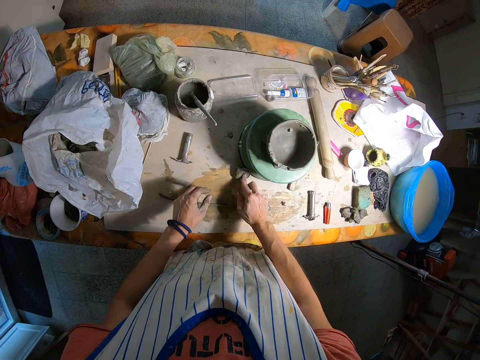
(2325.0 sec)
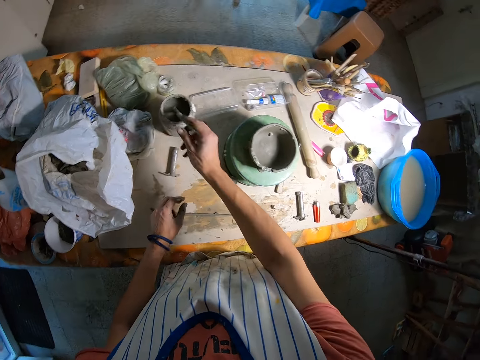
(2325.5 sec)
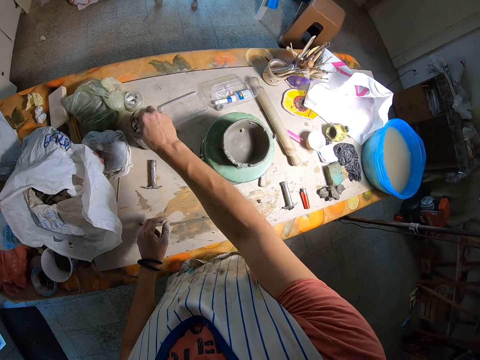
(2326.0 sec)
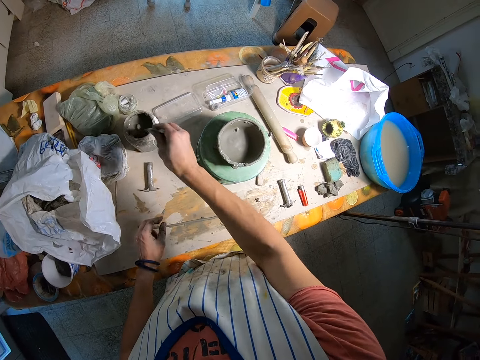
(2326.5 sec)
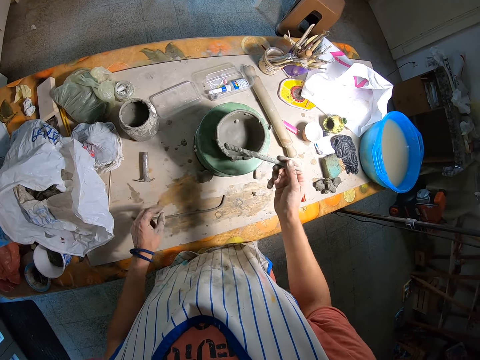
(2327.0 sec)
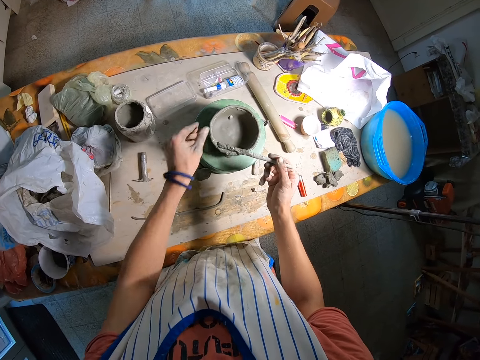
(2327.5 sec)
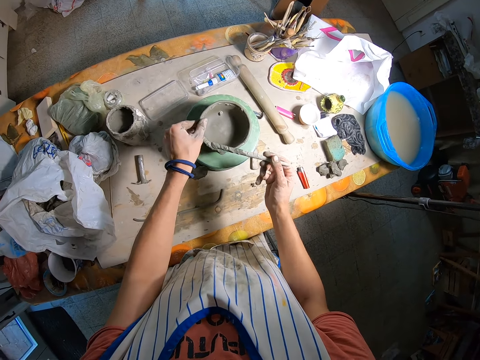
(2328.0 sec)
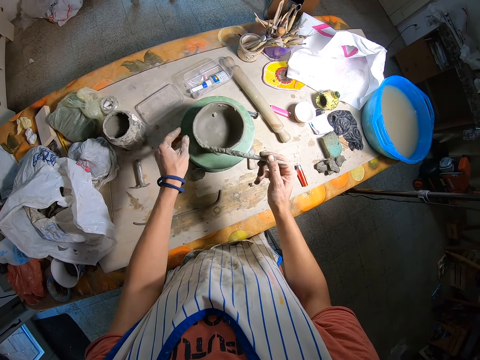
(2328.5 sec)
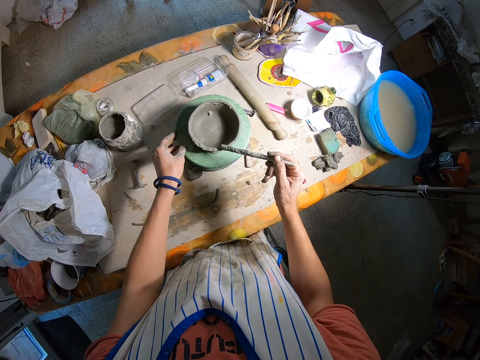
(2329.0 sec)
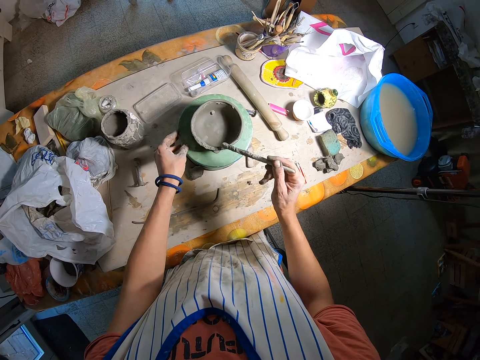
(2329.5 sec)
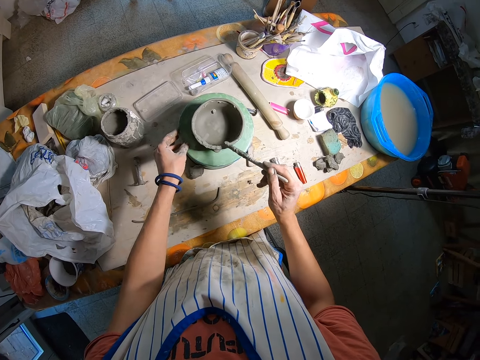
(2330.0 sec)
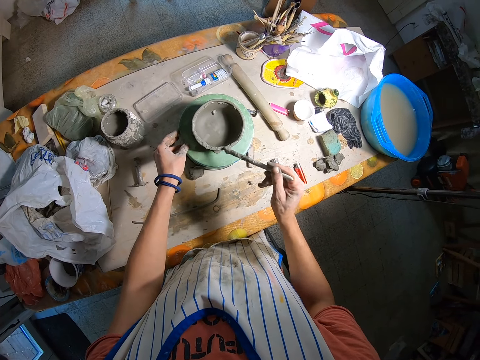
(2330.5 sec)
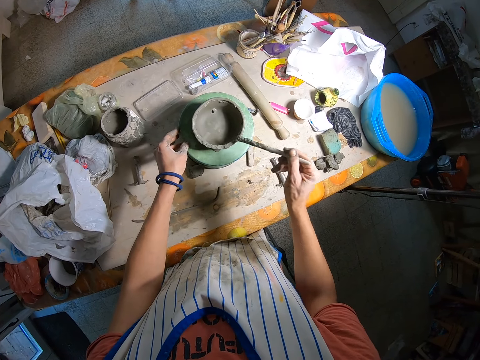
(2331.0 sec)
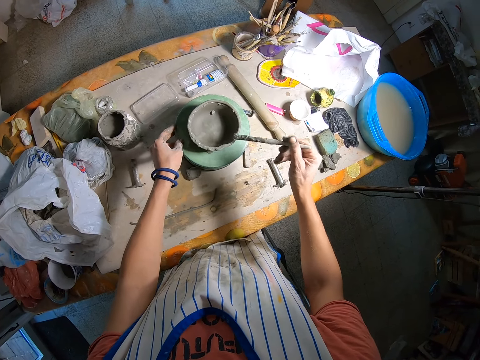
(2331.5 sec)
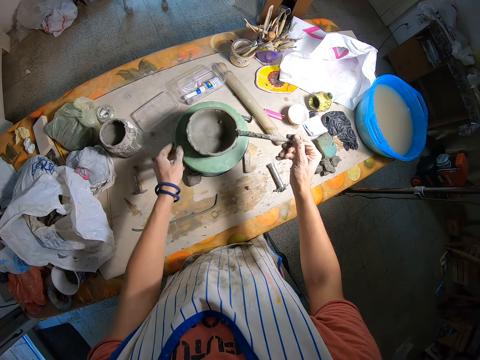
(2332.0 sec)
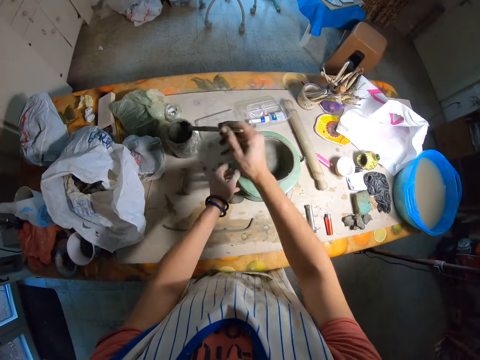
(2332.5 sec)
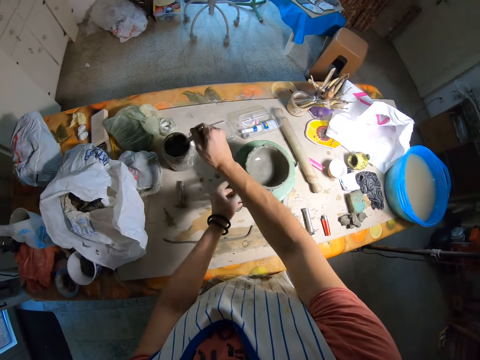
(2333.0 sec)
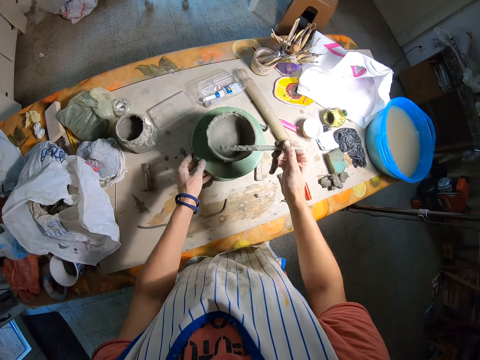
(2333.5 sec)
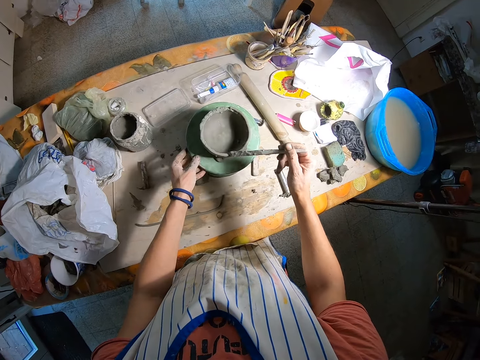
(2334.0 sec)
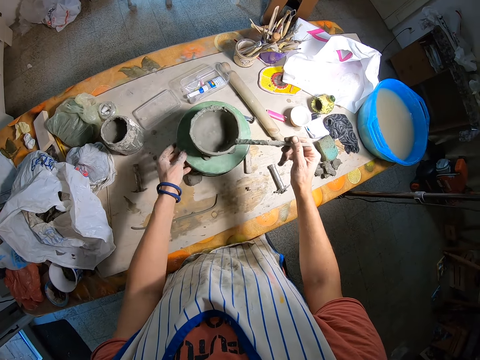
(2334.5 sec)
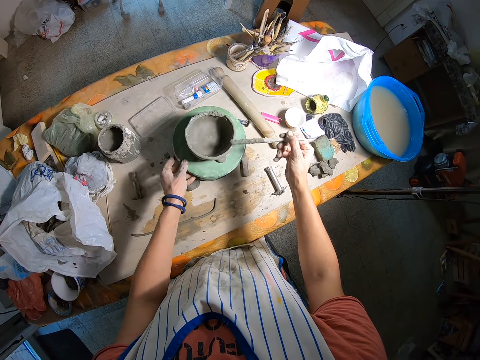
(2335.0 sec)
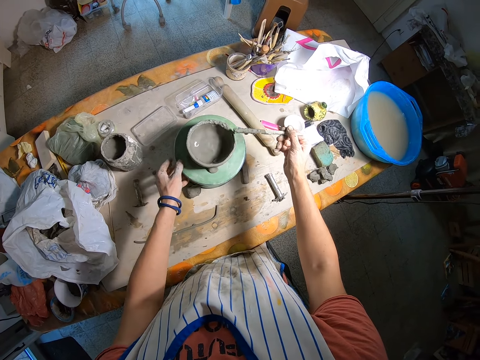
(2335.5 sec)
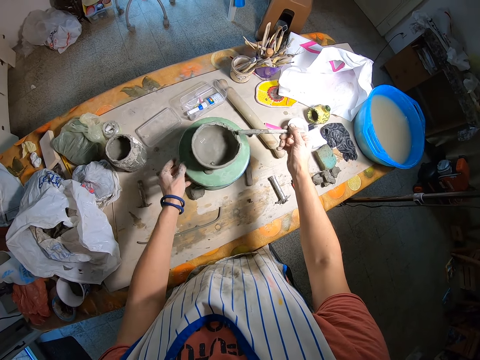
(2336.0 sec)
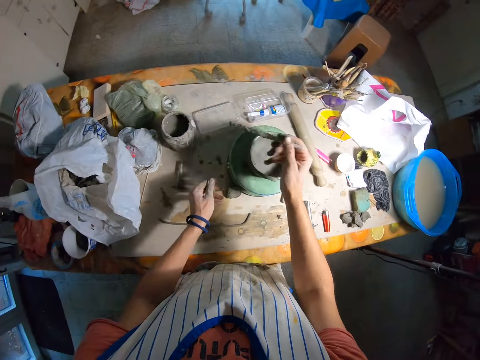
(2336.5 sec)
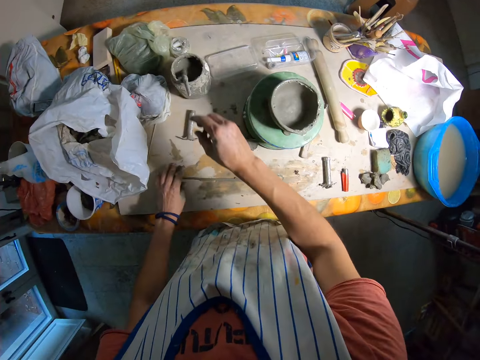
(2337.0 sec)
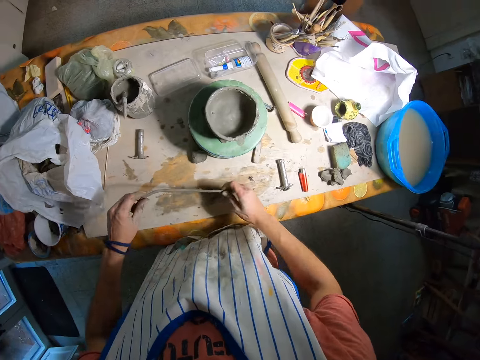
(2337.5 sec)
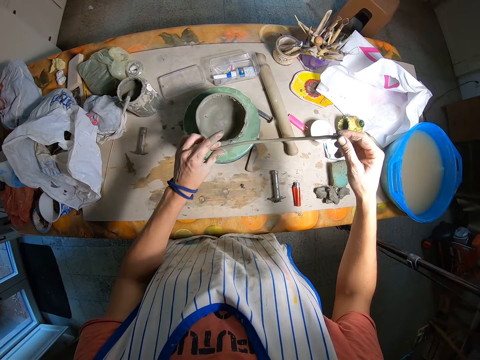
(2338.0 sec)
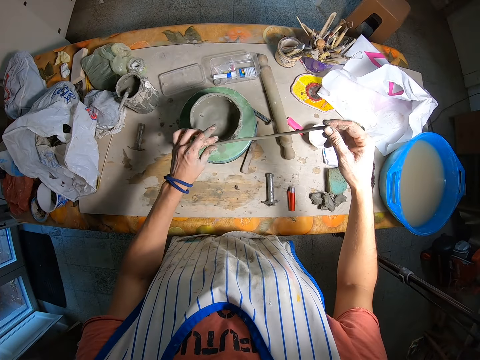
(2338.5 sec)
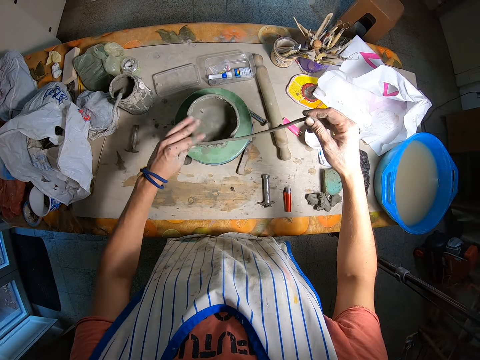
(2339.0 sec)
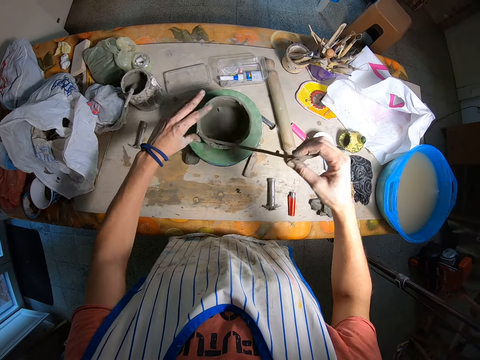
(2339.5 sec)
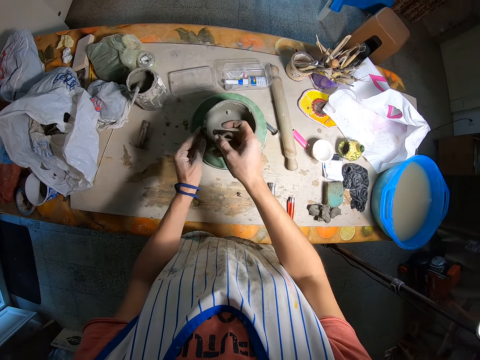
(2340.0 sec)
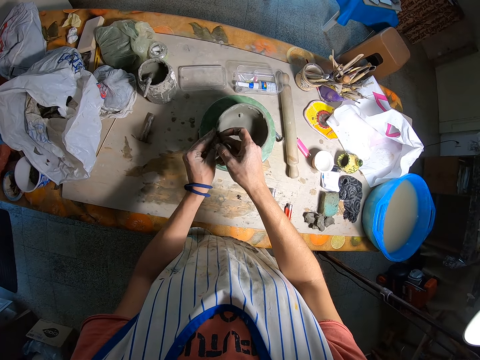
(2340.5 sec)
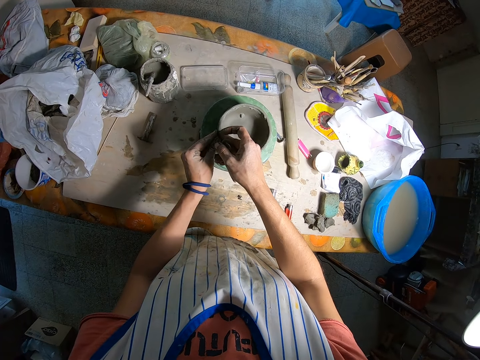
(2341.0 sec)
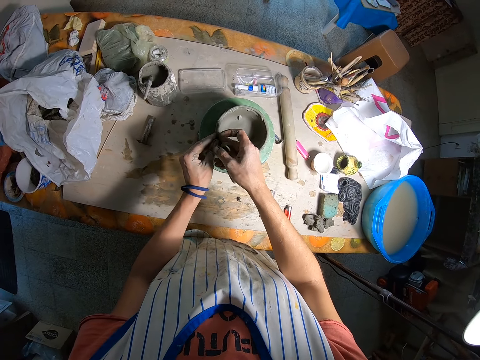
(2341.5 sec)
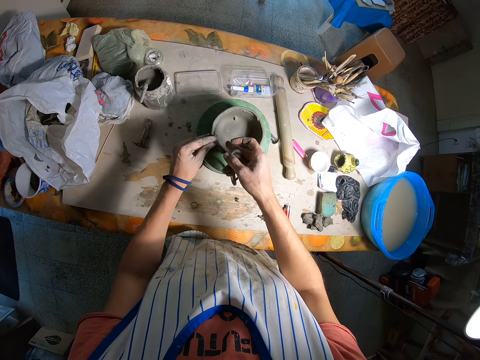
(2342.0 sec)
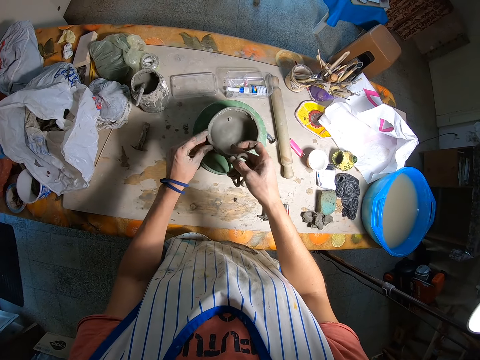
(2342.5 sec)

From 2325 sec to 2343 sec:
The camera wearer presses the clay. She picks up the stick in the jar of clay with her right hand. She uses the stick to design the clay pot. She applies wet clay on the mold clay. She touches the mold clay. She applies wet clay on the mold clay. She turns the mold clay stand. She dips the stick in the jar of clay with her right hand. She designs the clay pot with the stick in her right hand. She applies wet clay on the mold clay. She turns the mold clay stand. She drops the stick in the jar of clay with her right hand. She picks up the moulded clay with her hands from the table. She dips the stick in the container. She fits the moulded clay on the clay pot with her hands.

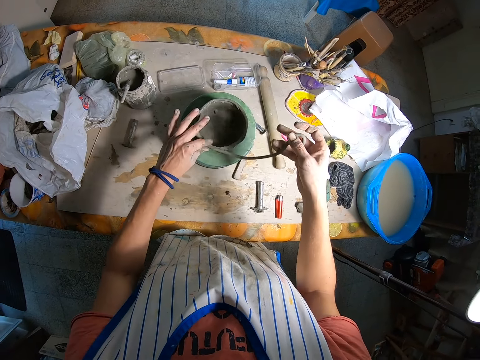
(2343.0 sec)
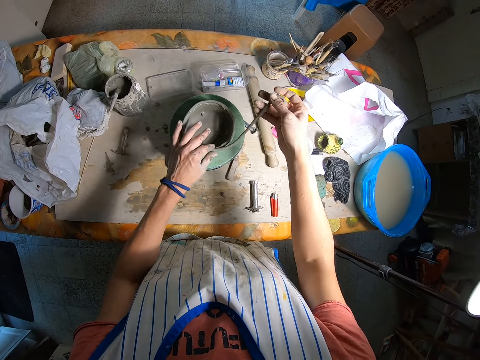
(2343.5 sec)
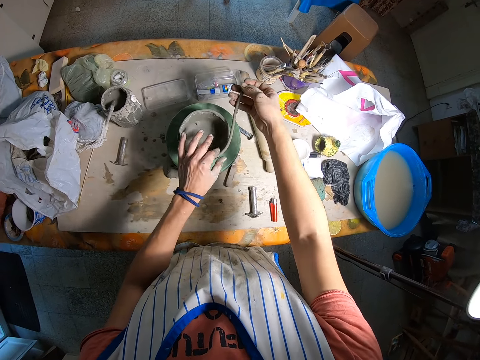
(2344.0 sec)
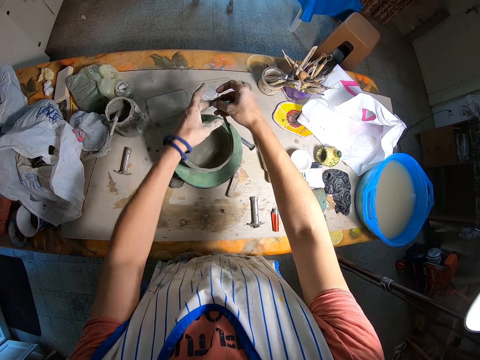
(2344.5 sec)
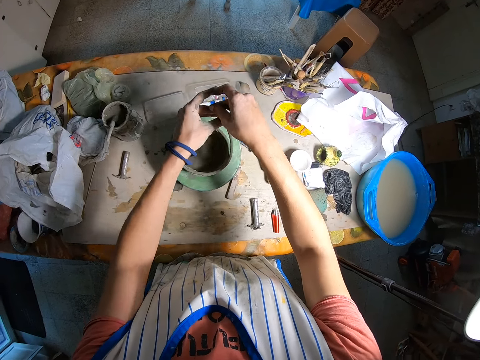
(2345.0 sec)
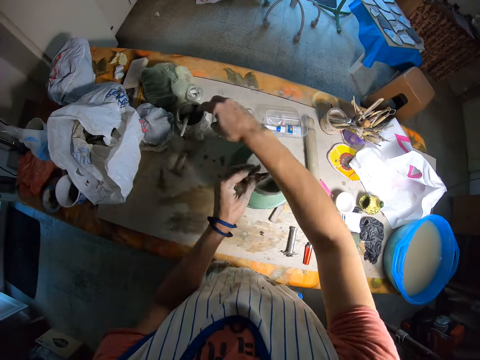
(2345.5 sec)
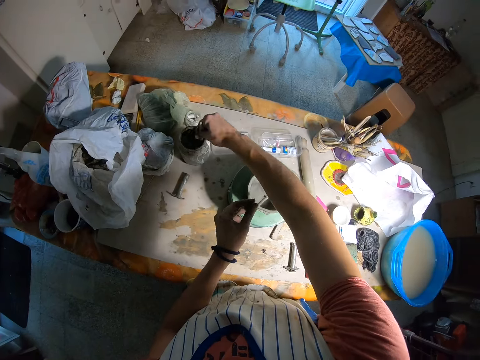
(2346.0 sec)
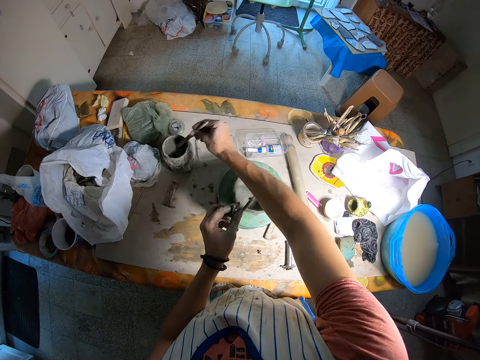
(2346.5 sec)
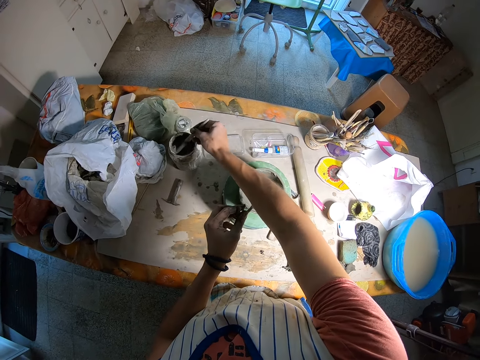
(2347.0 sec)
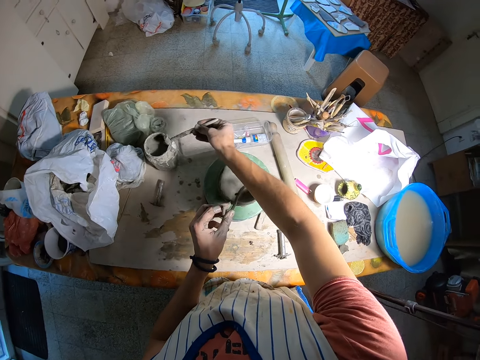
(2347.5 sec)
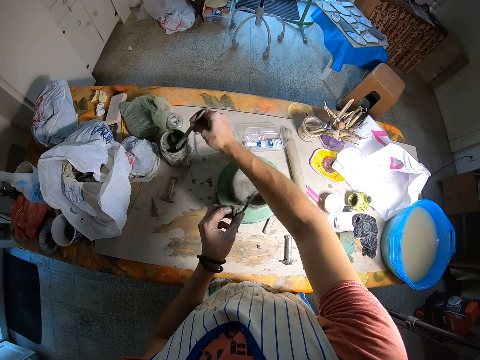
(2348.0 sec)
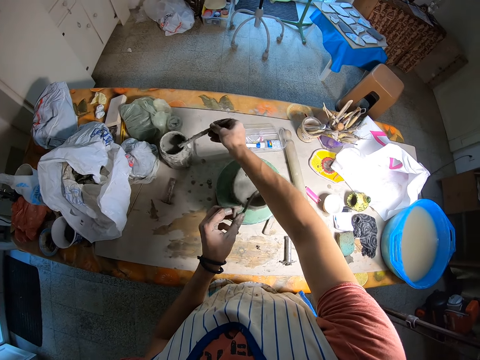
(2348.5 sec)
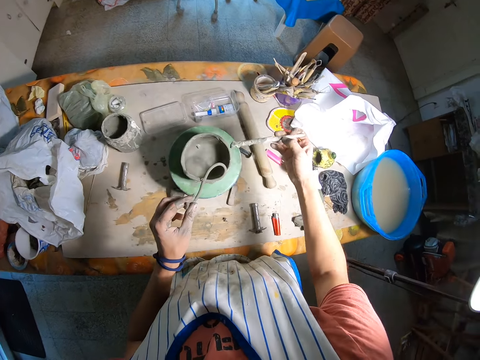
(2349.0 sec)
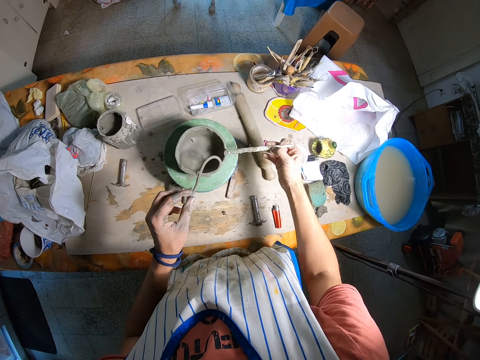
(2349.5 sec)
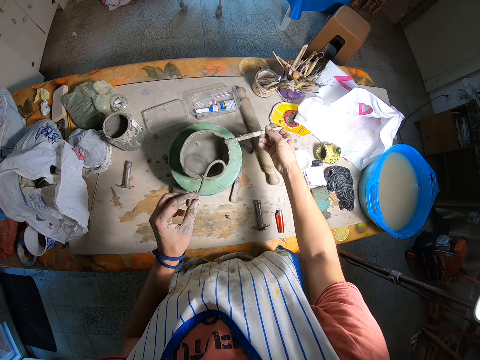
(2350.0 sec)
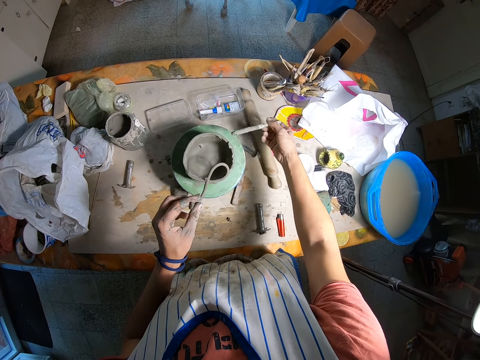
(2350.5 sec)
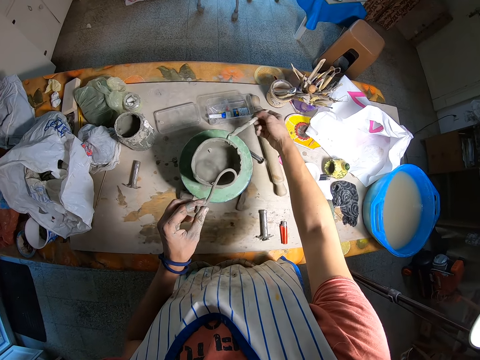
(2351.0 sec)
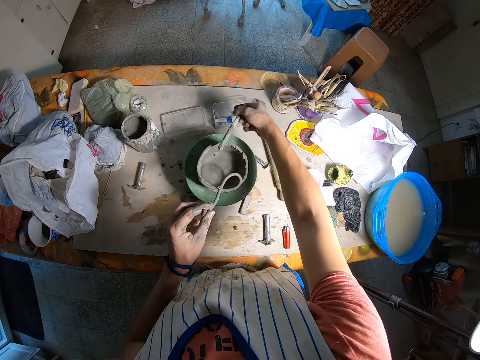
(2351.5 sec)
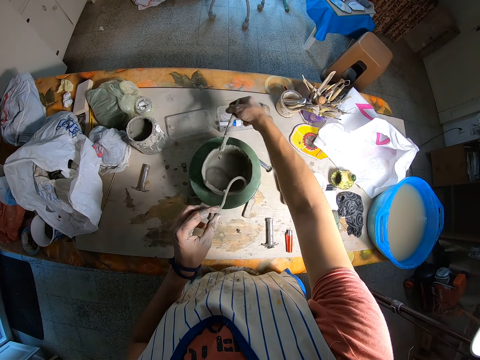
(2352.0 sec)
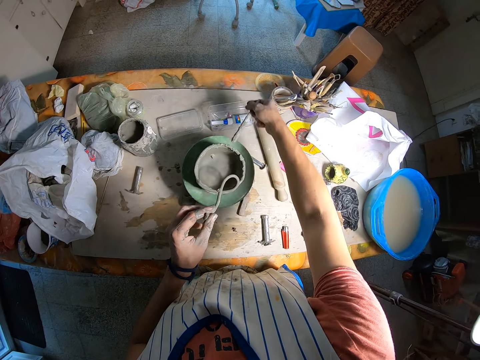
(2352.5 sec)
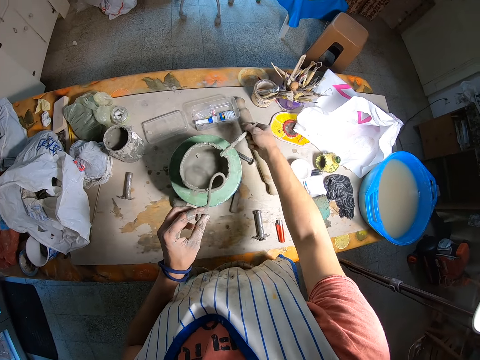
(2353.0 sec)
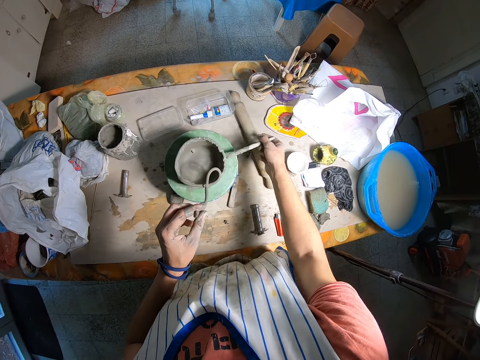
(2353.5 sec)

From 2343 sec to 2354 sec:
The camera wearer picks up the stick in the jar of clay with her right hand. She uses the stick to design the clay pot. She applies wet clay on the mold clay.
